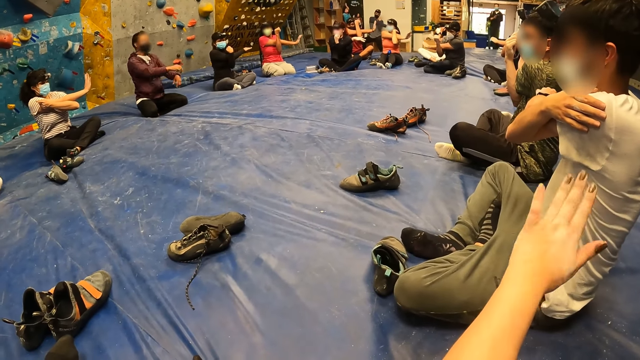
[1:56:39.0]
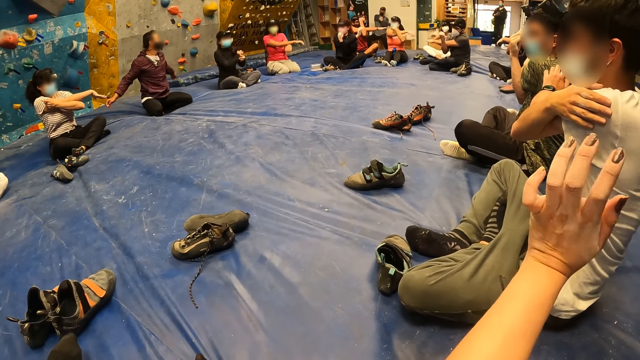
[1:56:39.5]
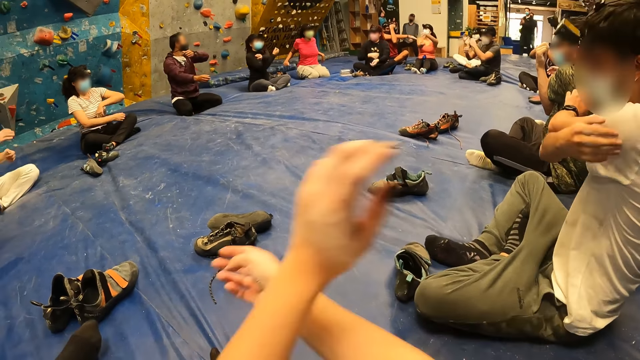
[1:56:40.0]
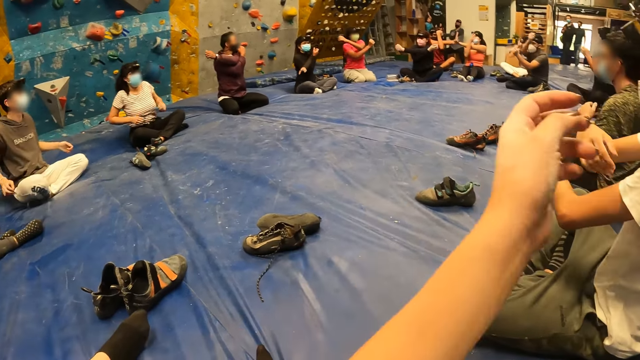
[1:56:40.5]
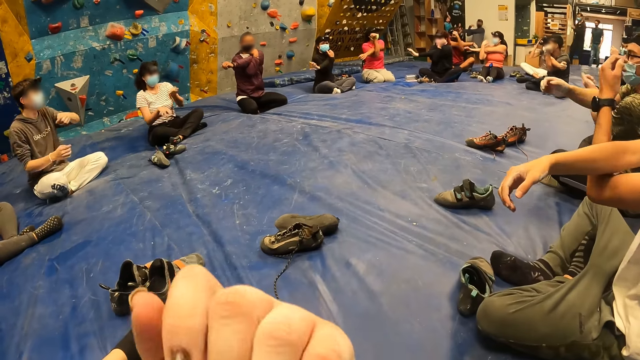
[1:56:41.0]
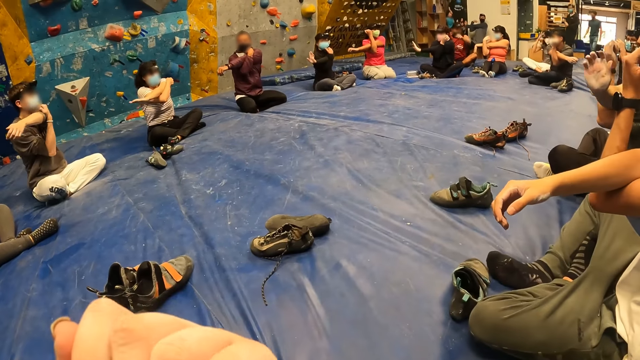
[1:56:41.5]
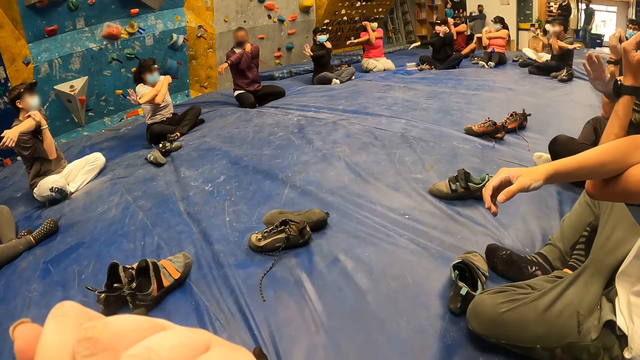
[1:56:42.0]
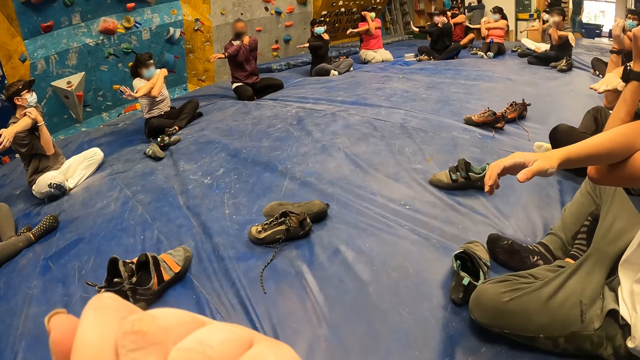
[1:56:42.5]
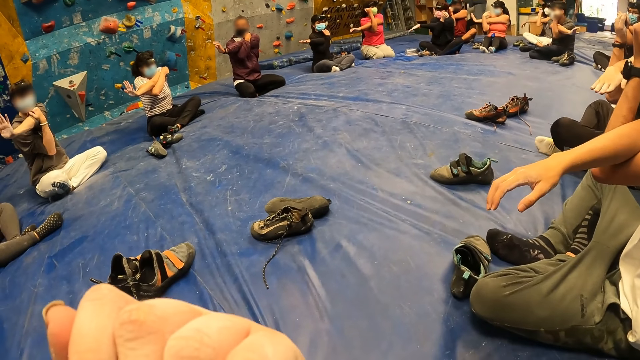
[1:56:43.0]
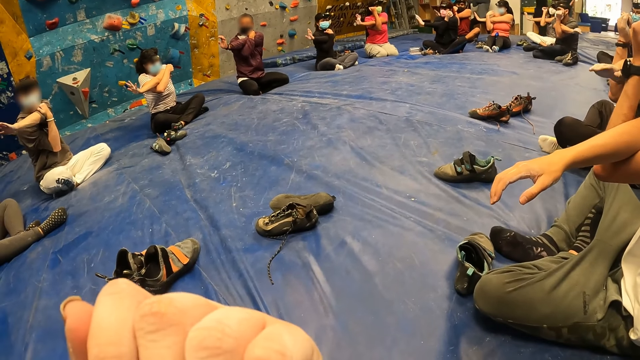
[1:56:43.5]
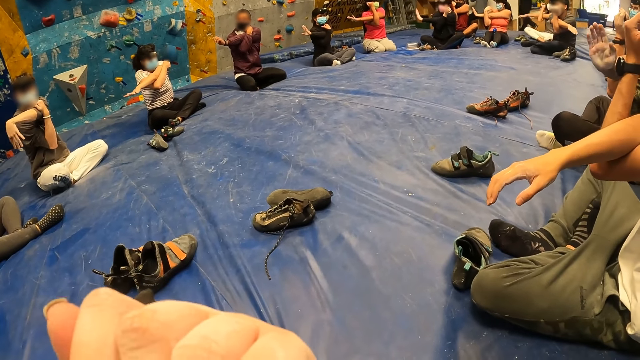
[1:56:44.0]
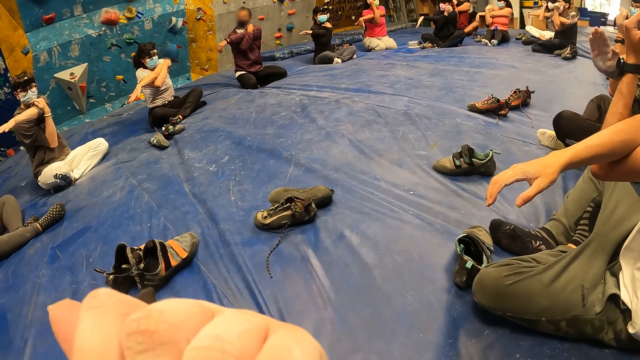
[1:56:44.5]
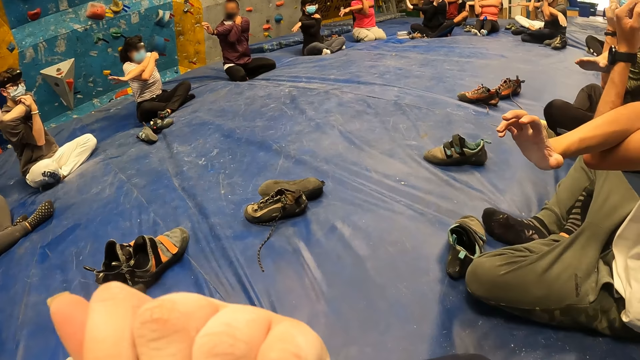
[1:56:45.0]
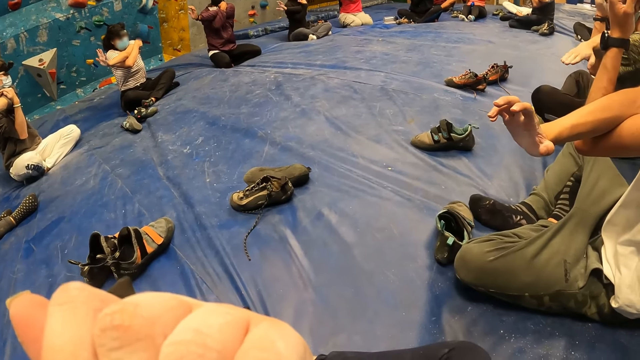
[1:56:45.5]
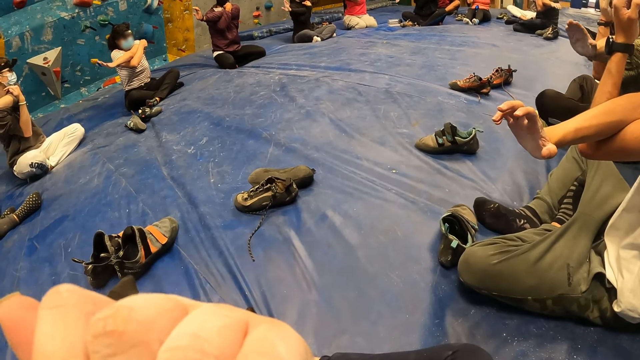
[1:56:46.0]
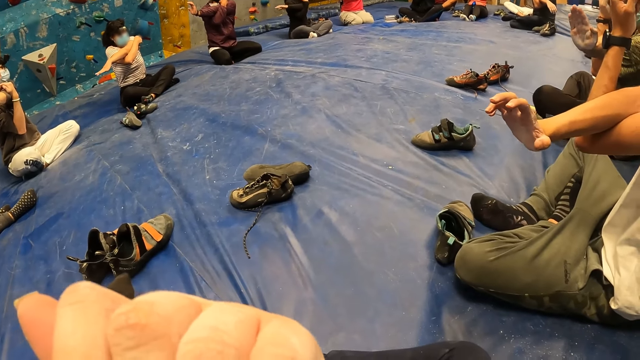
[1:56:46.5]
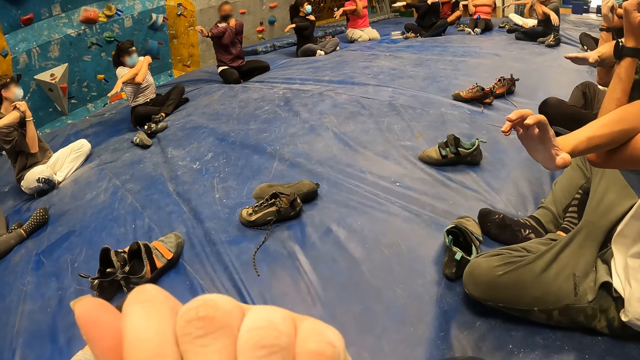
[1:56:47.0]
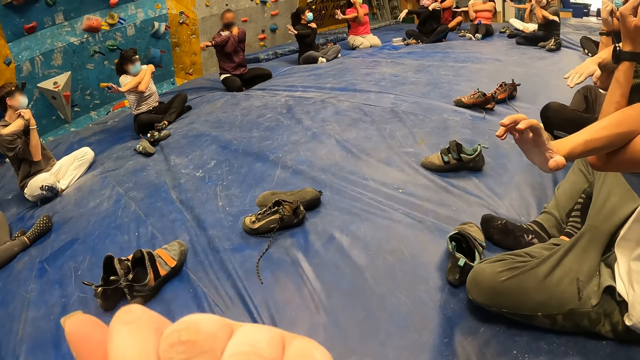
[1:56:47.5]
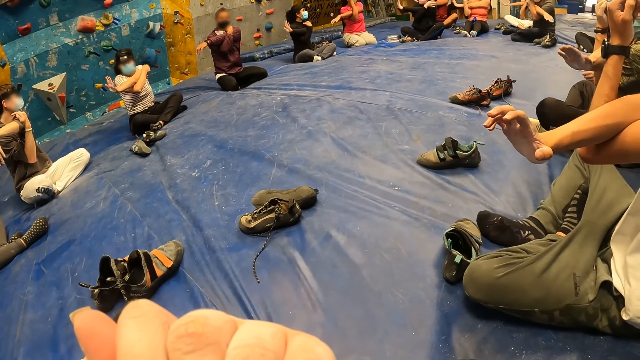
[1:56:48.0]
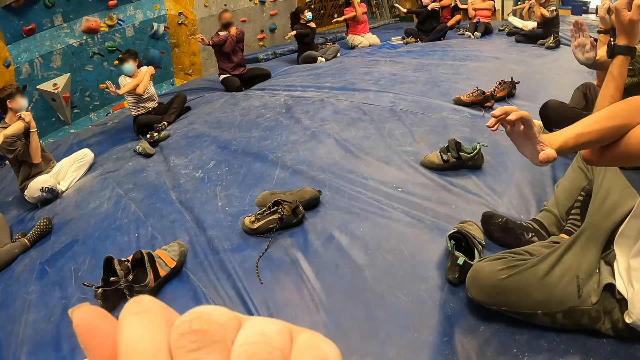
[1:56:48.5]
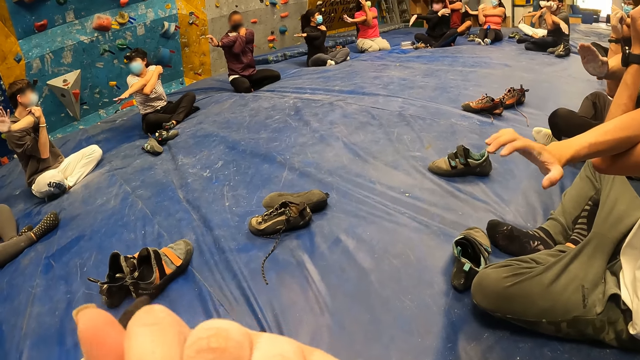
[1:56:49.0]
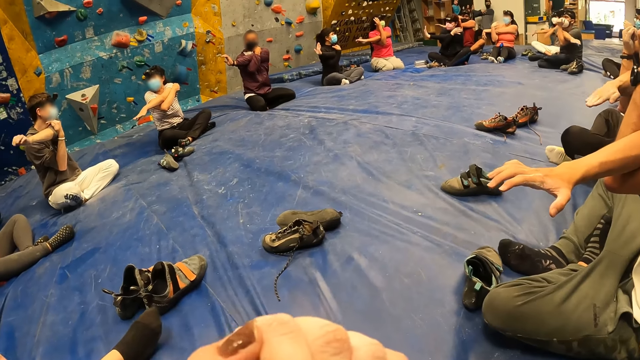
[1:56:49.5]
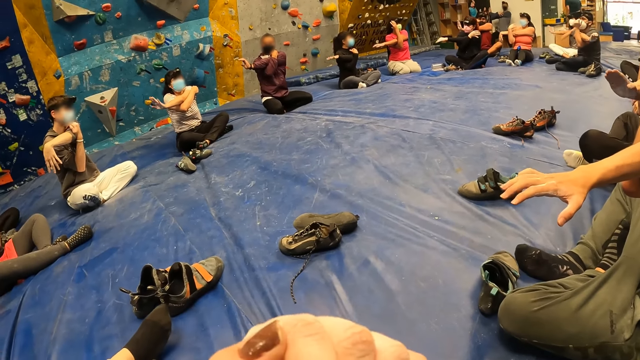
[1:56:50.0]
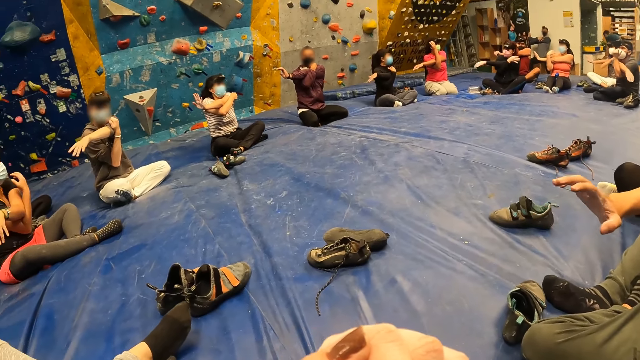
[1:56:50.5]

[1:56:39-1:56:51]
A man brings down his hands. A woman brings down her hands. The man crosses both hands. The camera wearer crosses both hands. Another man moves hands. A third man moves hands. The woman crosses both hands. A fourth man crosses both hands. A fifth man crosses both hands. Another woman crosses both hands. A sixth man moves hands. A seventh man crosses both hands. The camera wearer looks around. The sixth man stretches hands.

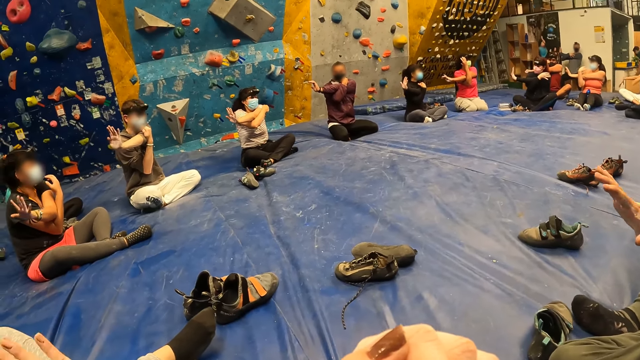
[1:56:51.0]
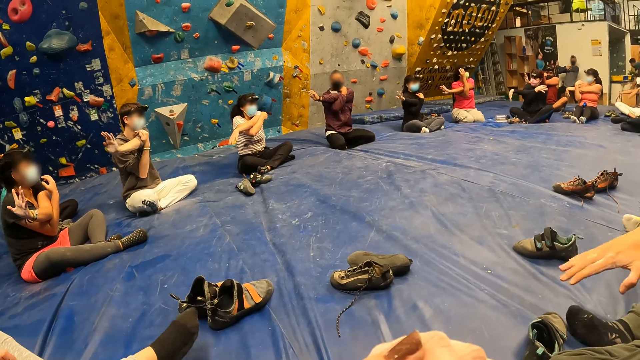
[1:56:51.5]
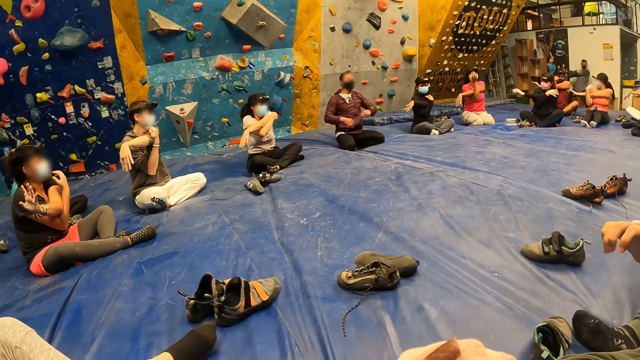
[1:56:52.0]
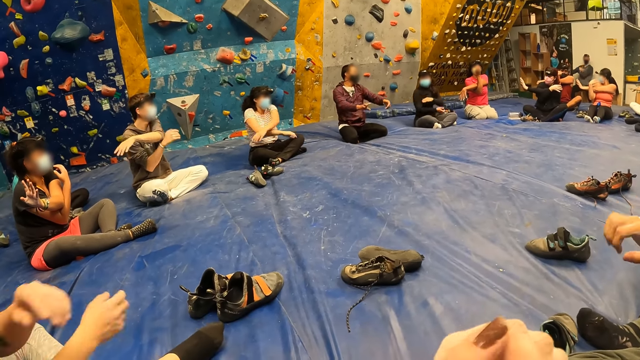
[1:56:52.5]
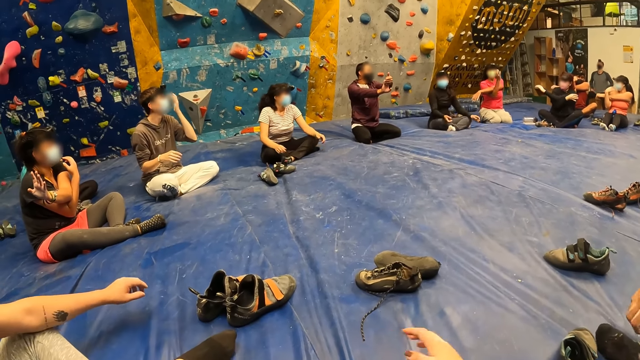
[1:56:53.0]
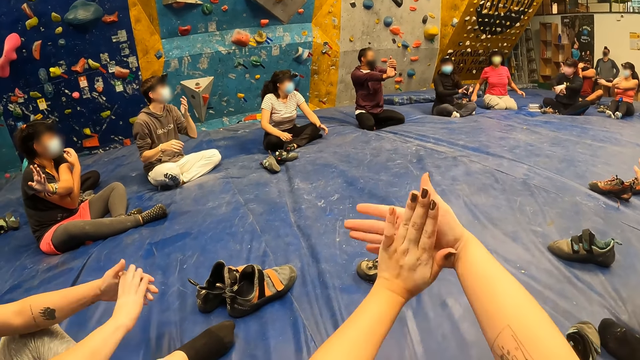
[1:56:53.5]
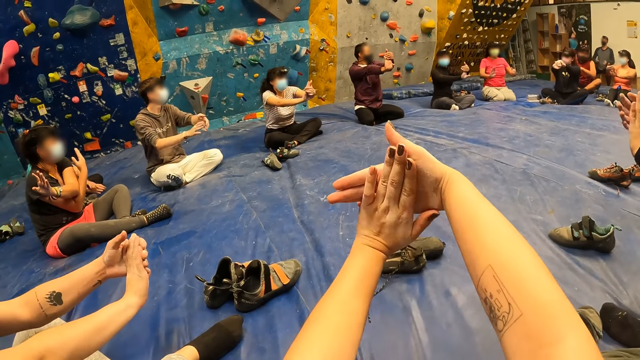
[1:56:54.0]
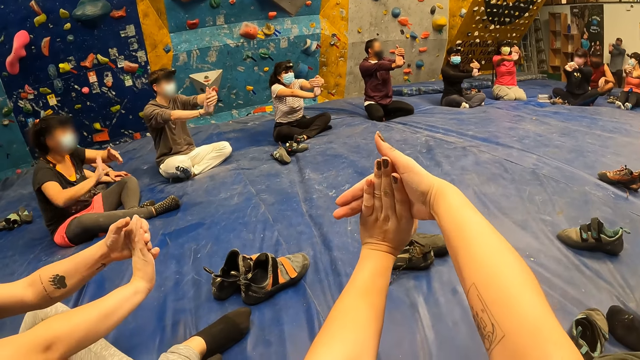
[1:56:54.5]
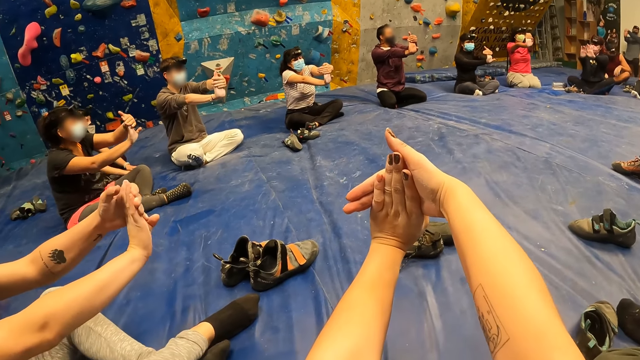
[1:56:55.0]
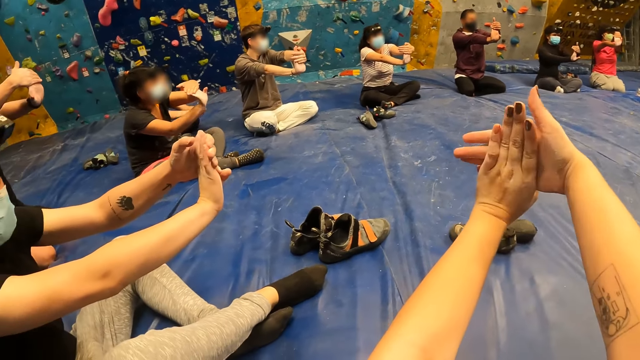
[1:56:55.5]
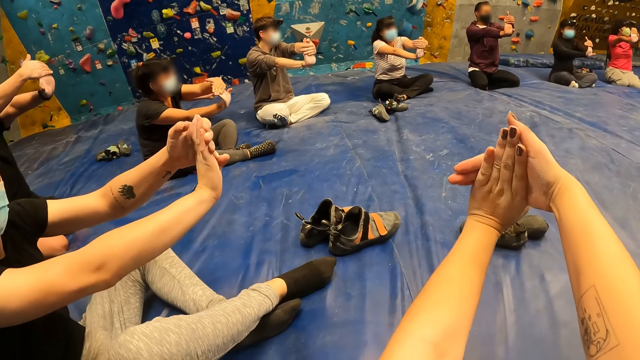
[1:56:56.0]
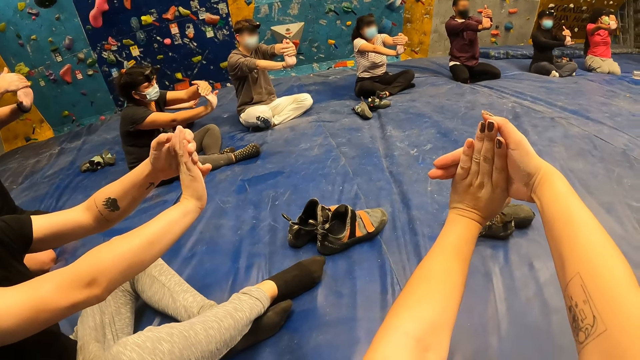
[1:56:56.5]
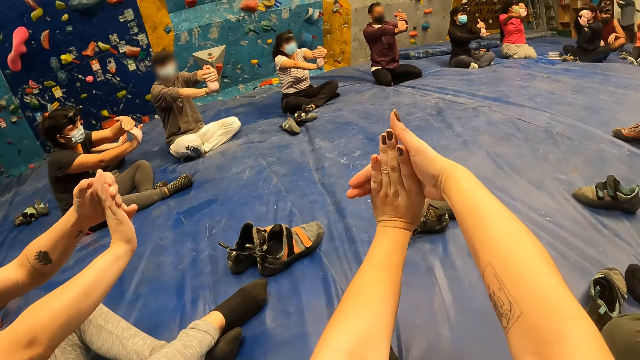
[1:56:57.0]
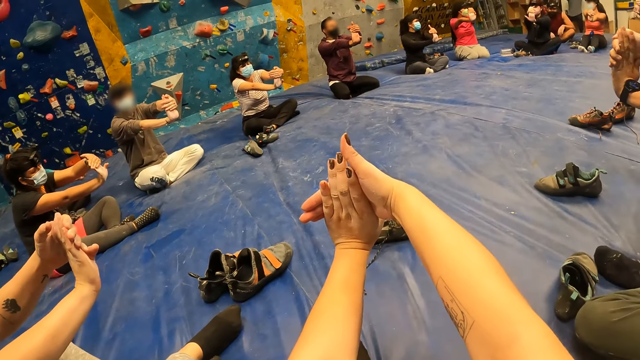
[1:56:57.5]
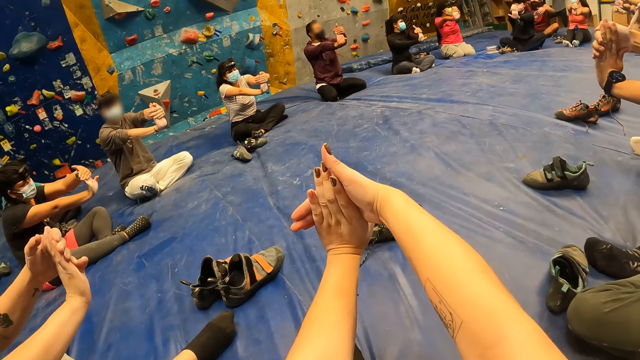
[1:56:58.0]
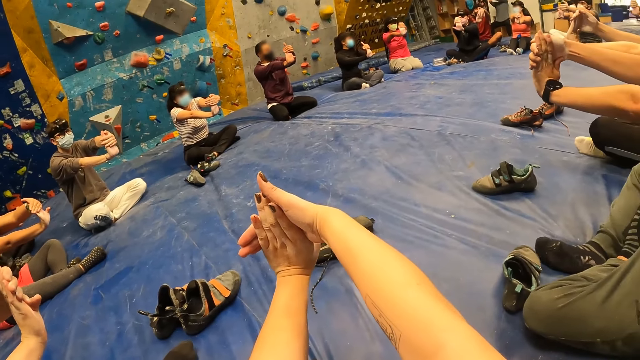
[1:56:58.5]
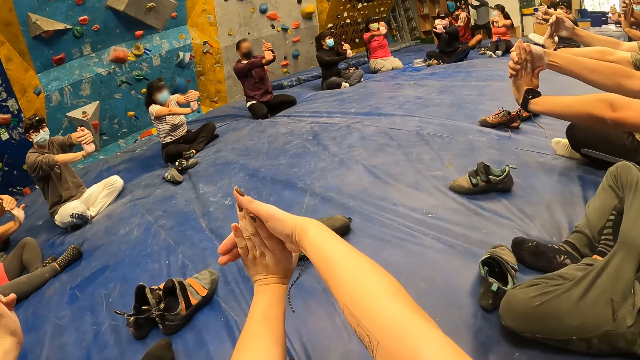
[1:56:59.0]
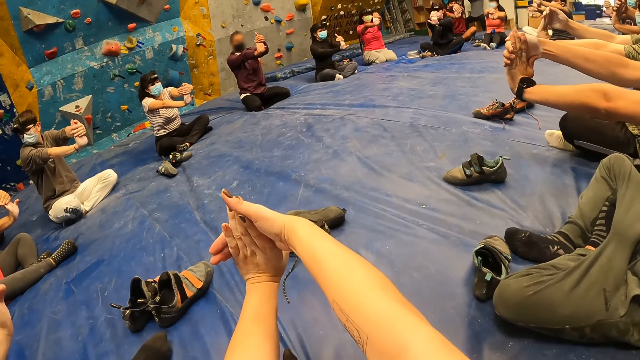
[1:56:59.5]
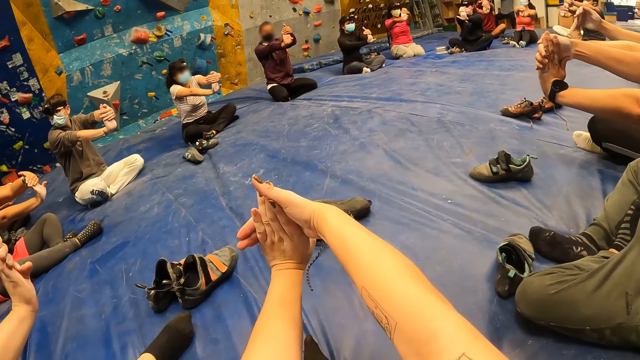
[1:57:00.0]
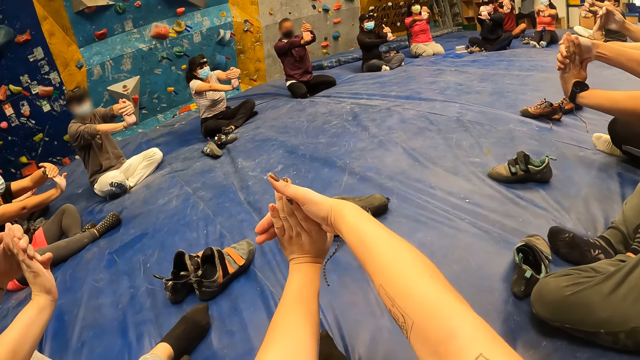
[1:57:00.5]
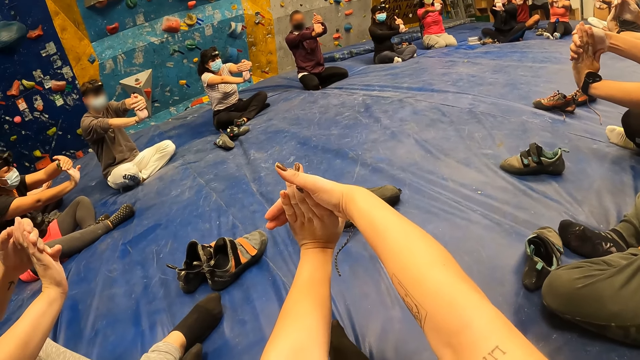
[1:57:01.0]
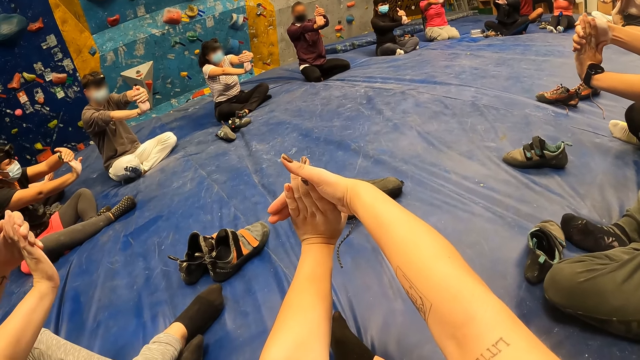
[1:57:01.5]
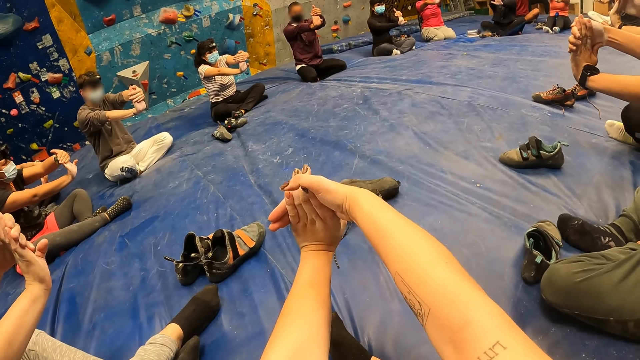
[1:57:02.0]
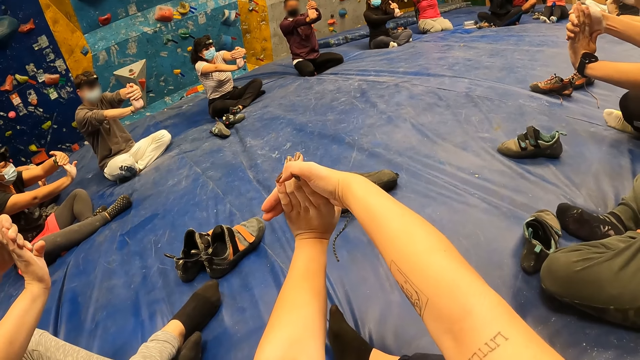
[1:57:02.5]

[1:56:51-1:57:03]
A man presses both hands together. The camera wearer stretches their hands. They press both hands together. Another man presses both hands together. Another man moves his hands. Another man presses both hands together. A woman presses both hands together. Another man stretches his hands. Another woman presses both hands together. Another man presses both hands together. Another woman presses both hands together. Another man stretches his hands. The first man who stretched his hands shakes his foot. The man who moved his hands stretches his hands. Another man stretches his hands.
